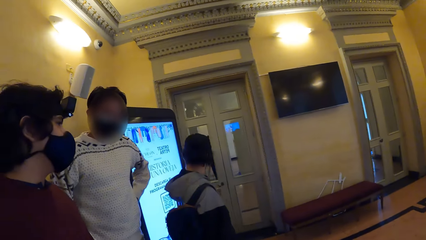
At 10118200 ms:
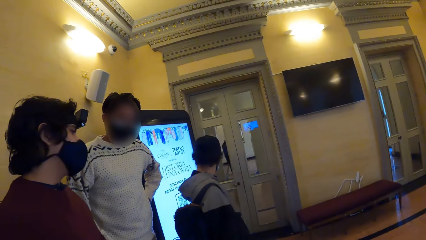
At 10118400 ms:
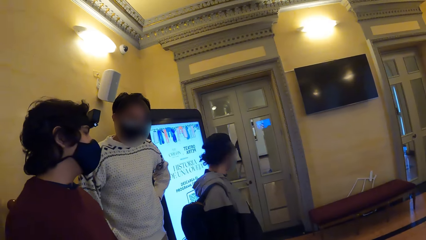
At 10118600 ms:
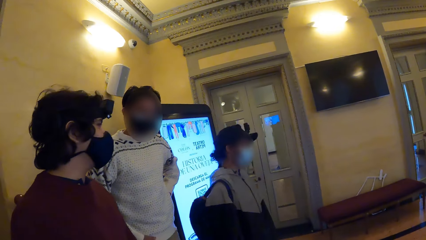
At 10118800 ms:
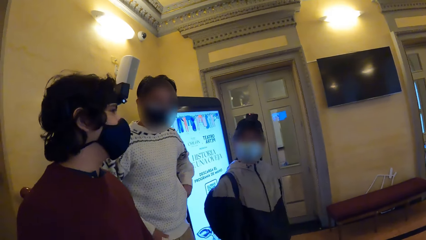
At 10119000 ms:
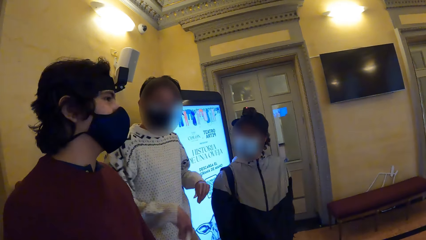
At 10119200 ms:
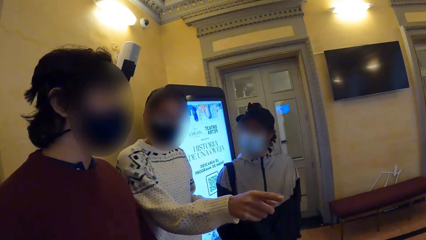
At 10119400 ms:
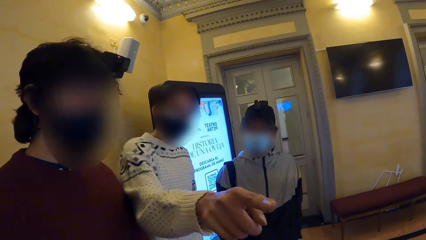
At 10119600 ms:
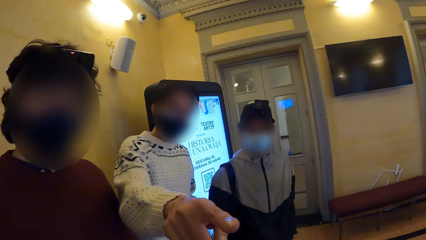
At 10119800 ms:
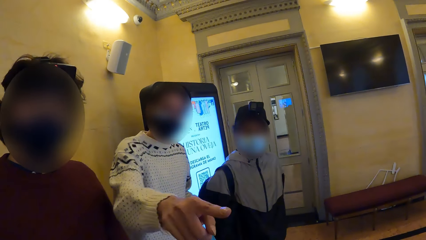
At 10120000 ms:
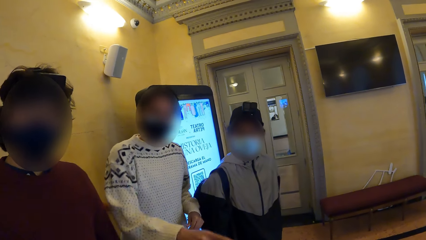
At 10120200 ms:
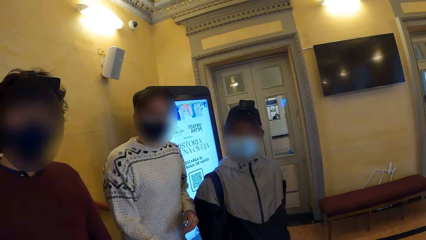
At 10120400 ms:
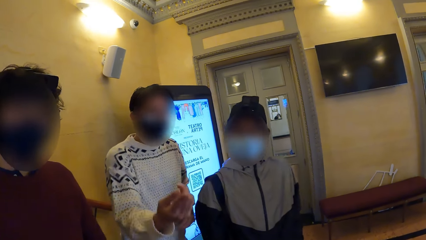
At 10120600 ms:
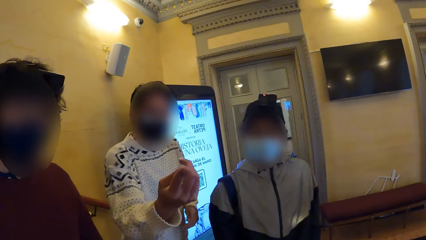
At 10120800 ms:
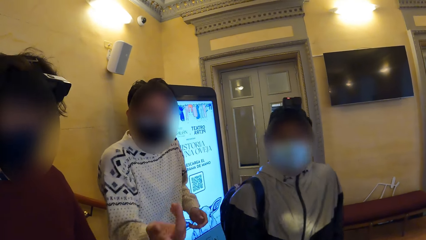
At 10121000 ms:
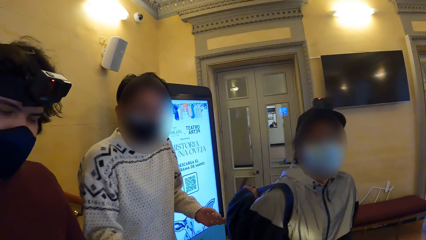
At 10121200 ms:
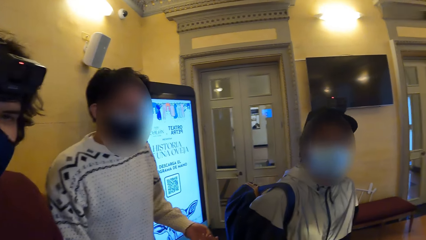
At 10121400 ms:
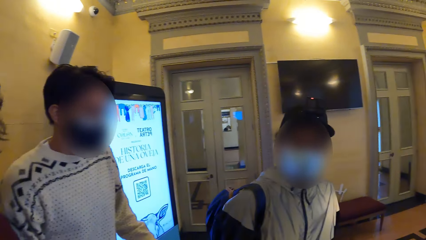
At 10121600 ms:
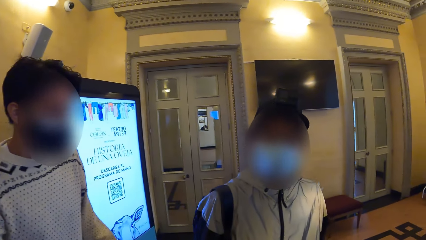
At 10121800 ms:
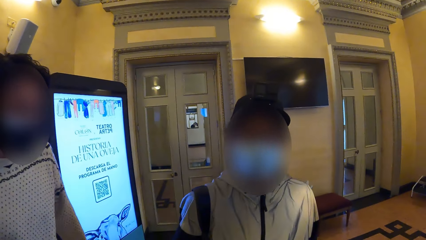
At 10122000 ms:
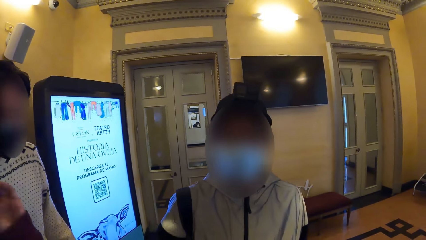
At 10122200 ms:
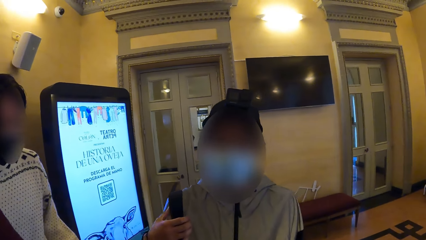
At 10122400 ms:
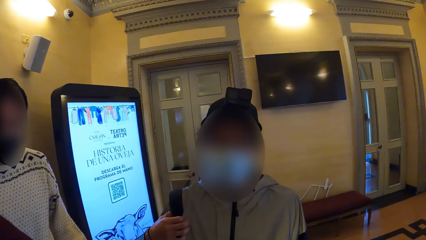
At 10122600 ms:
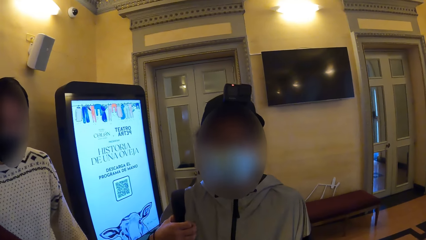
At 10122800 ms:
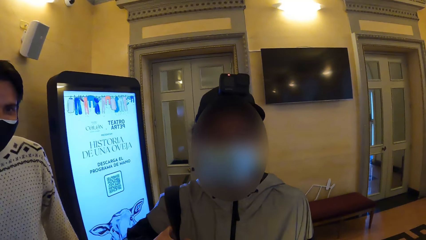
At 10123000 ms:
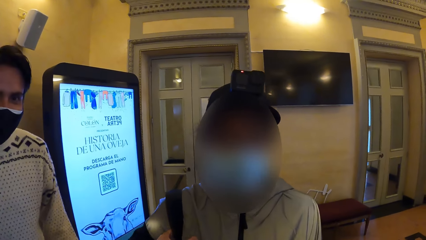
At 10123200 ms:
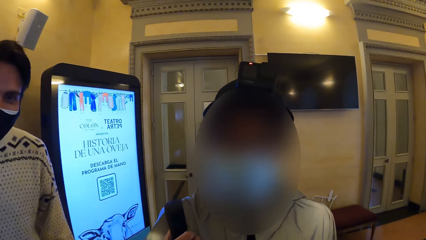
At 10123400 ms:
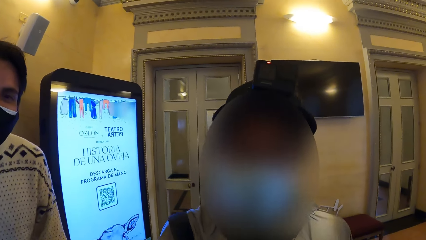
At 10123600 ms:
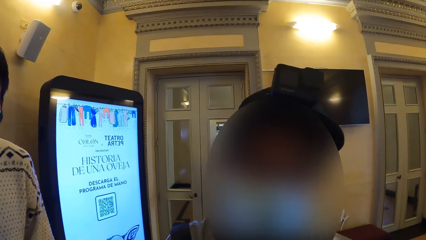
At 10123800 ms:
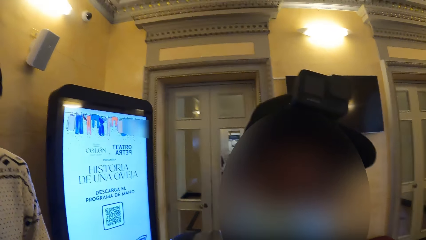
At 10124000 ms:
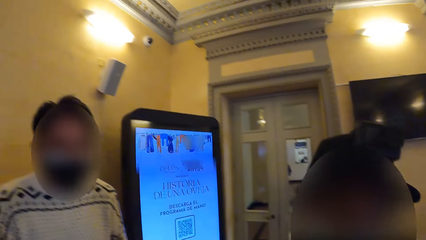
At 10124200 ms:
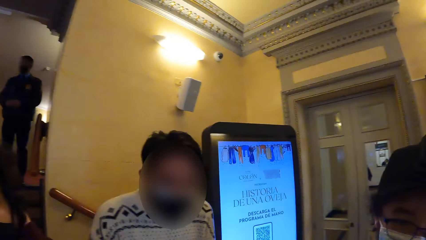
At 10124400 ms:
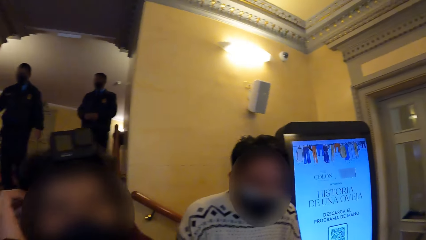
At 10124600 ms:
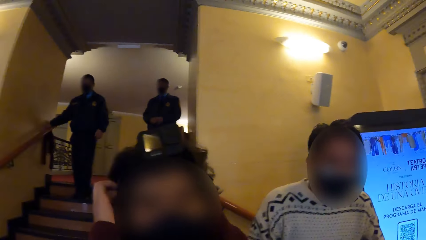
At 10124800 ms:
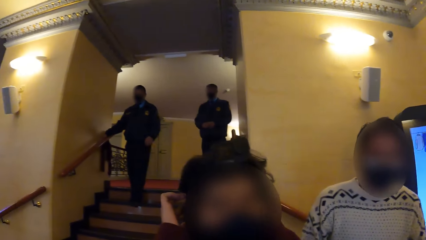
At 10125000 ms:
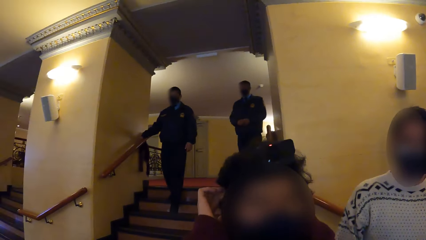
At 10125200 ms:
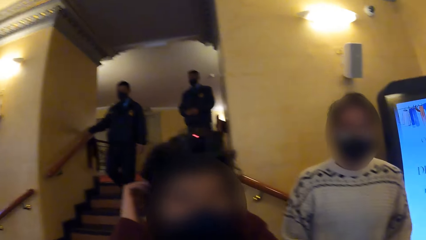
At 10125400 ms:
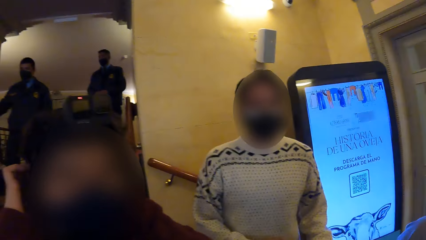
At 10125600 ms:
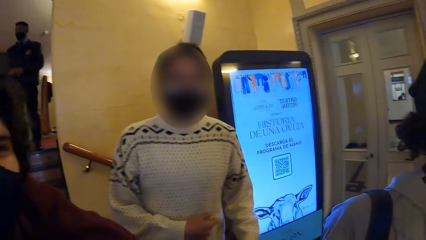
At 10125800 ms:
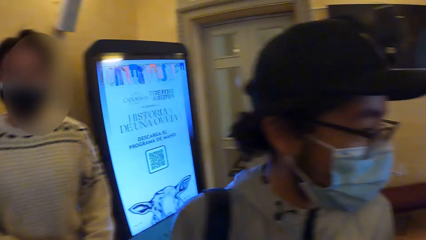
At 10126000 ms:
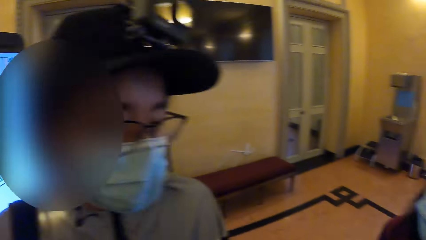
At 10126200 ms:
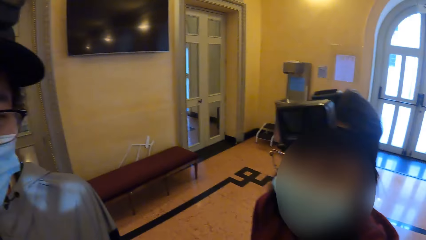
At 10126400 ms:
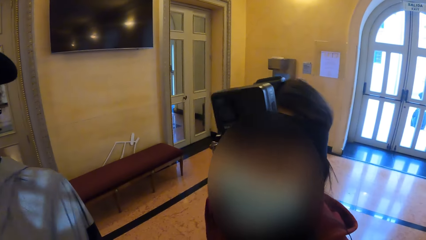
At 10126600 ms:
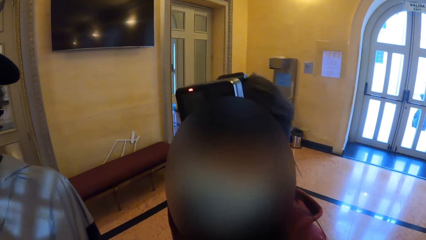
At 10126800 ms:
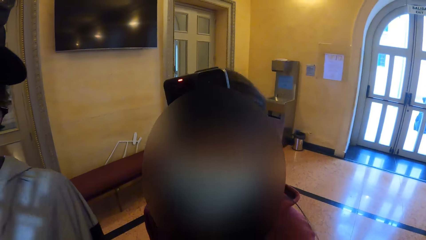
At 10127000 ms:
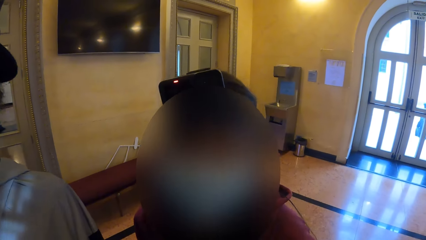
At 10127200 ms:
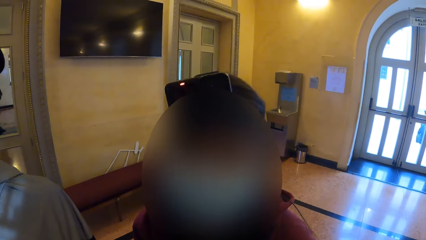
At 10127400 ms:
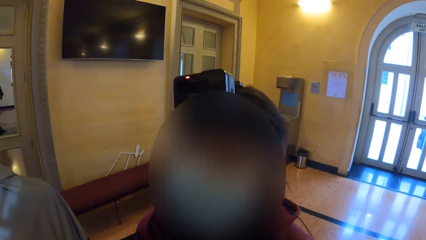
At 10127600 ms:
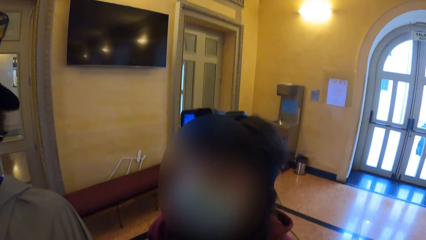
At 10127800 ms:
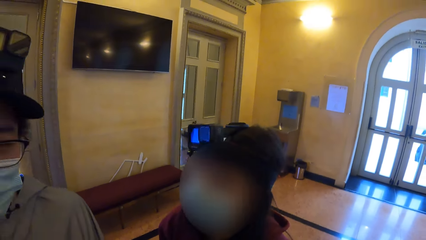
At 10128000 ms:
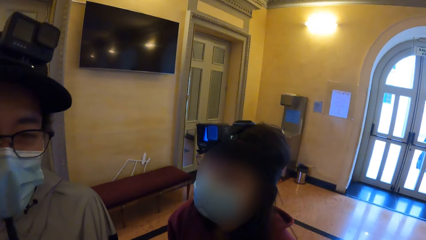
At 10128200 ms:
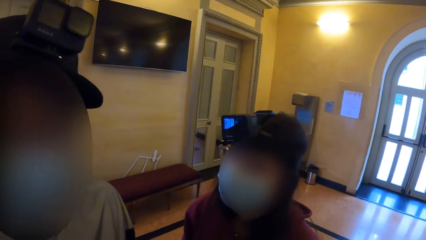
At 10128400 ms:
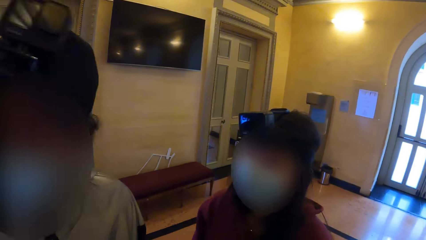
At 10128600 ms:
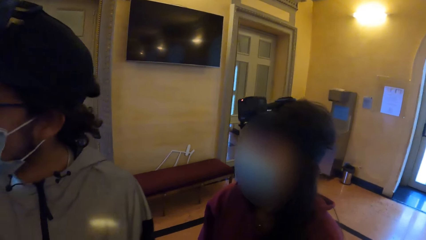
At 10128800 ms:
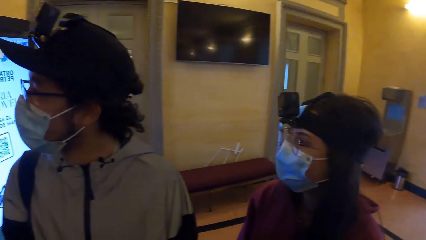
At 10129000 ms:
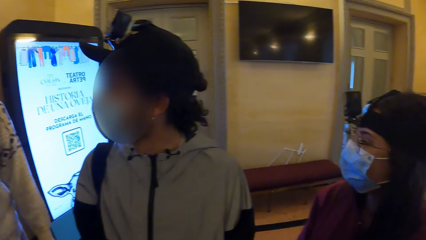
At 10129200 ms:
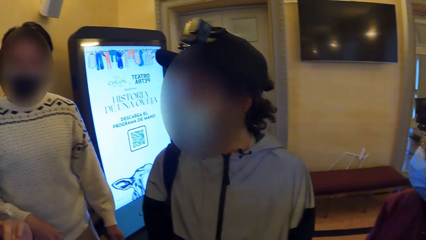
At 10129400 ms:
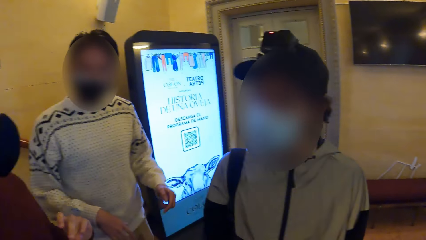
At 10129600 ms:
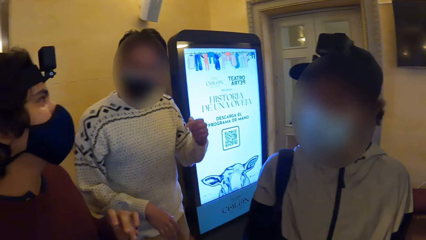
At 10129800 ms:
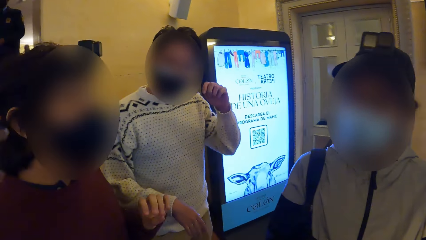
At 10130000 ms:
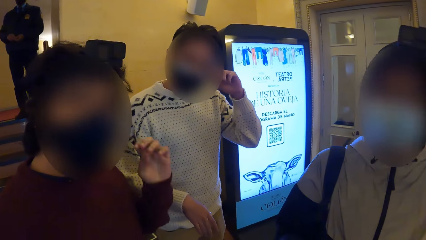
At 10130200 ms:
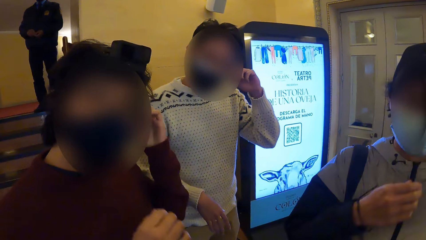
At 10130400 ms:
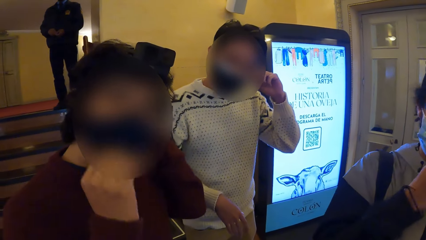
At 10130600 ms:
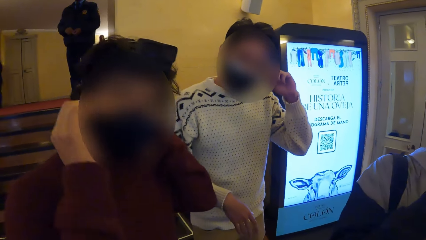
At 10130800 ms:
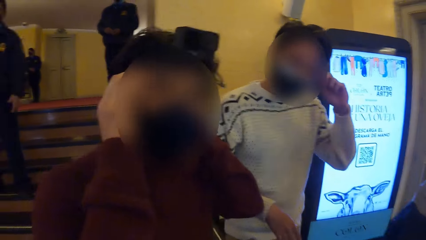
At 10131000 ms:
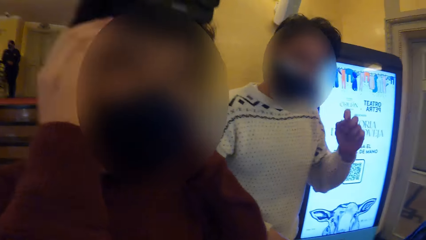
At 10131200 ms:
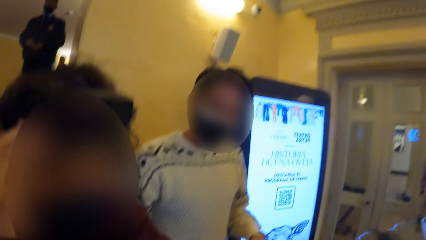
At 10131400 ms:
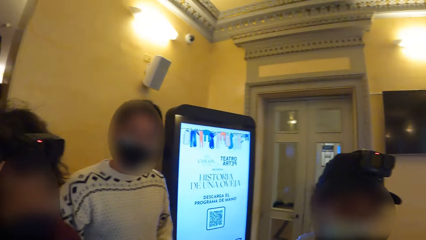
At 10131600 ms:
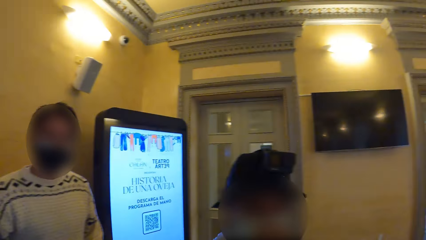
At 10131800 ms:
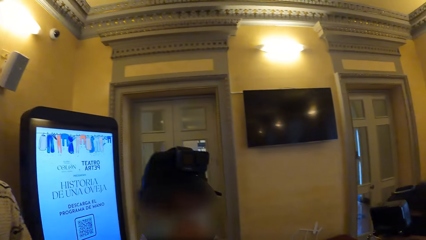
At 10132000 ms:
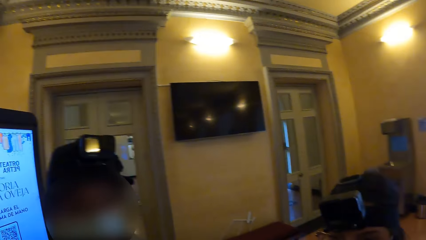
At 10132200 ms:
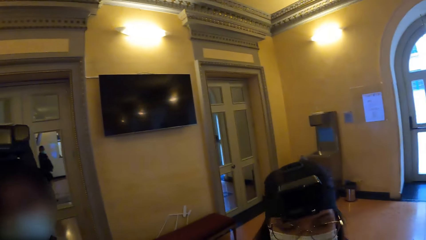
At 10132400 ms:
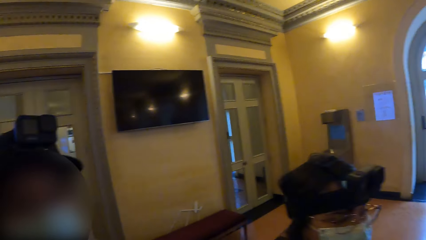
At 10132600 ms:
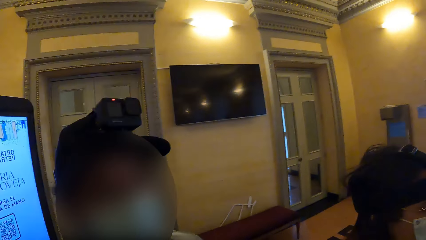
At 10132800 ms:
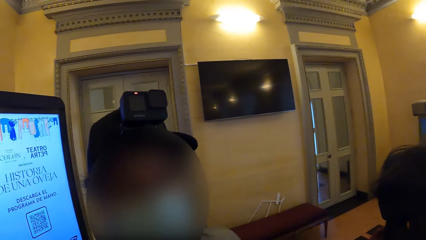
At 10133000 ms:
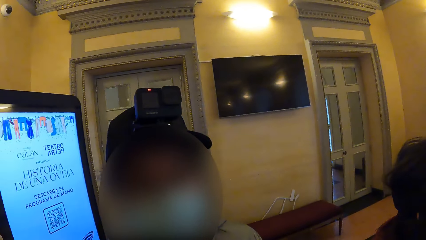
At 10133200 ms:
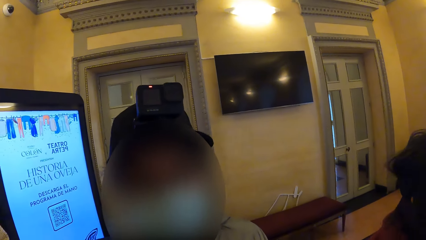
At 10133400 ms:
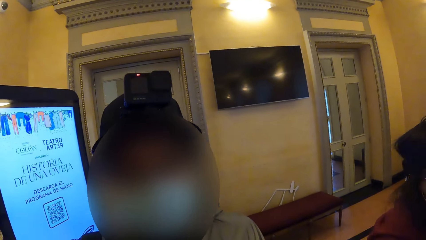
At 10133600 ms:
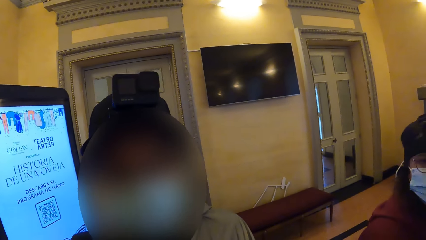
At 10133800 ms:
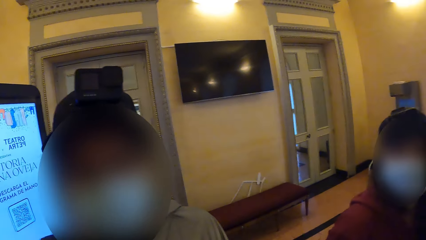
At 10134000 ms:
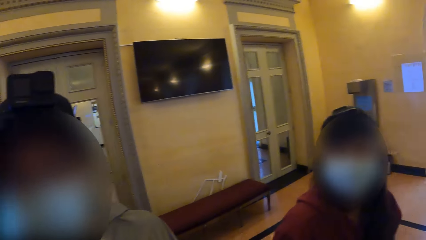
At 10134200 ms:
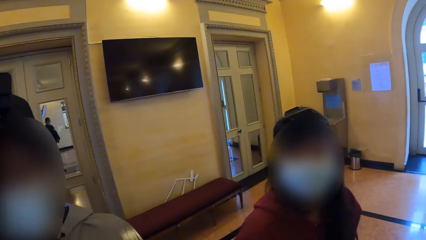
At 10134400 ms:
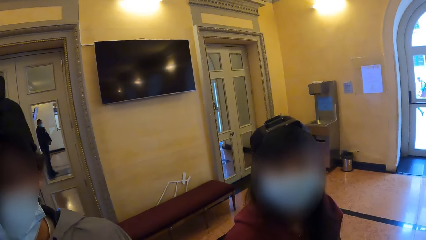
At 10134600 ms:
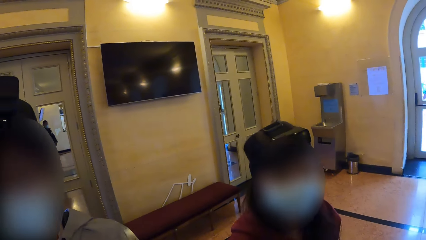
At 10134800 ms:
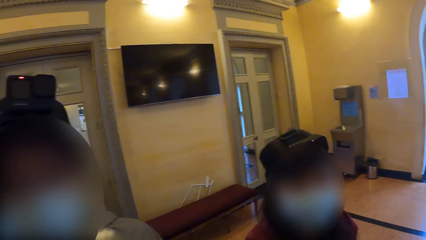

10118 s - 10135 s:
A man points at the camera wearer with his right index finger. Another man holds his backpack with his right hand. A third man scratches his hair with his right hand. The first man touches his face with his left hand. The third man touches his nose mask with his hands. The second man touches his nose mask with his right hand.
